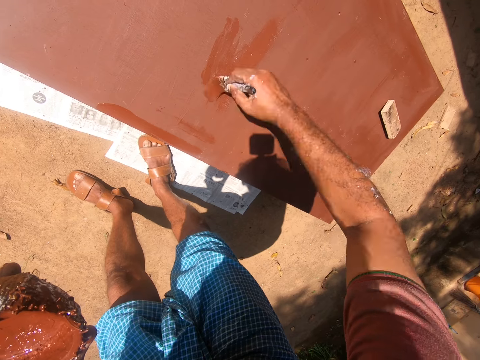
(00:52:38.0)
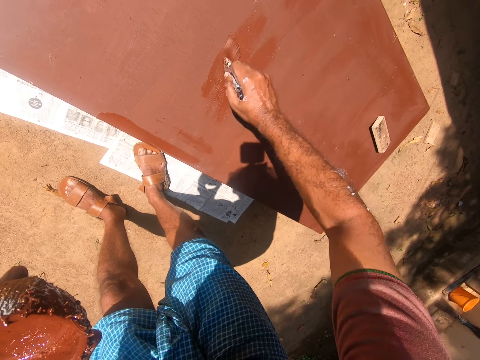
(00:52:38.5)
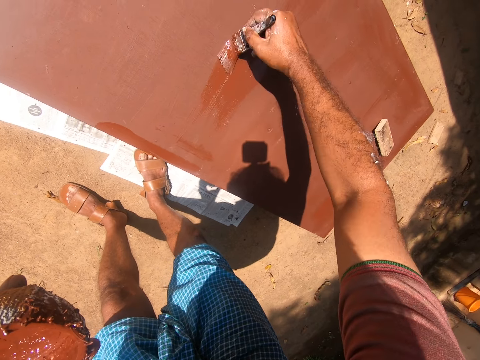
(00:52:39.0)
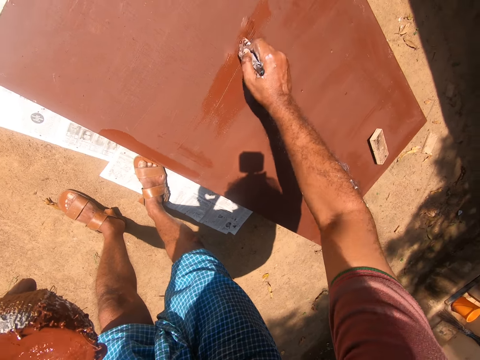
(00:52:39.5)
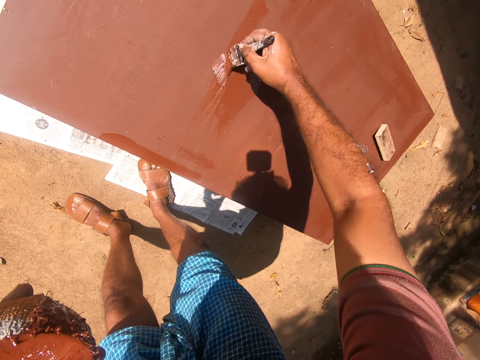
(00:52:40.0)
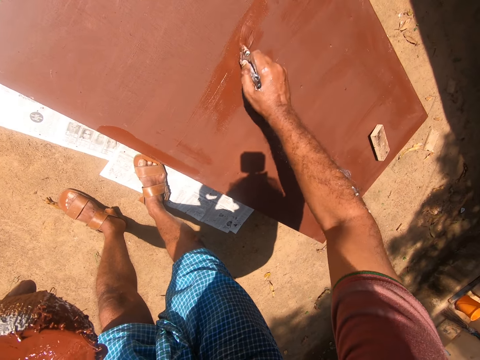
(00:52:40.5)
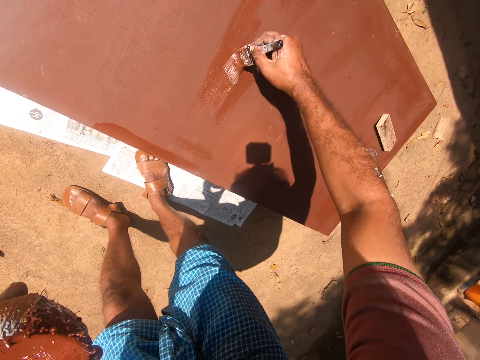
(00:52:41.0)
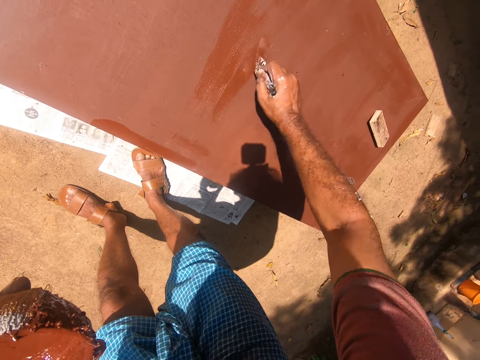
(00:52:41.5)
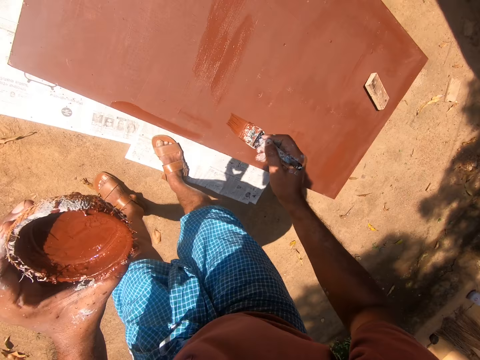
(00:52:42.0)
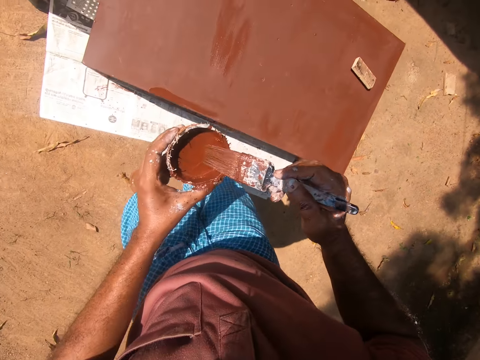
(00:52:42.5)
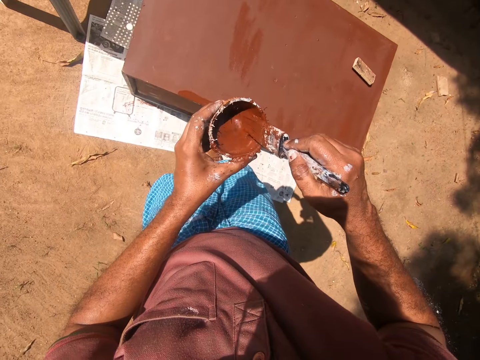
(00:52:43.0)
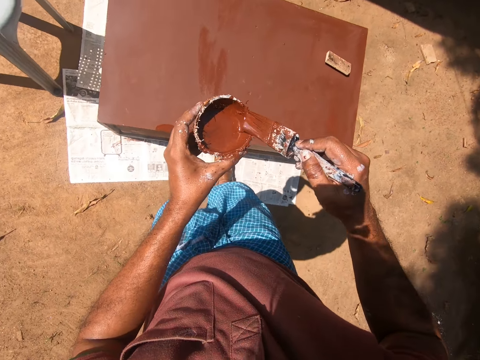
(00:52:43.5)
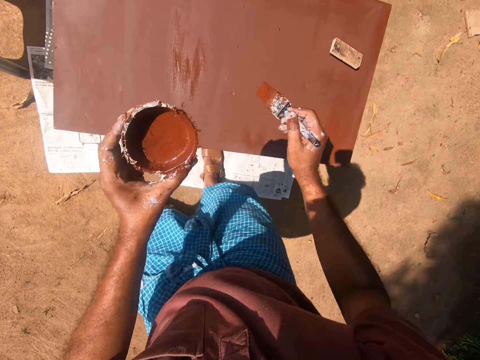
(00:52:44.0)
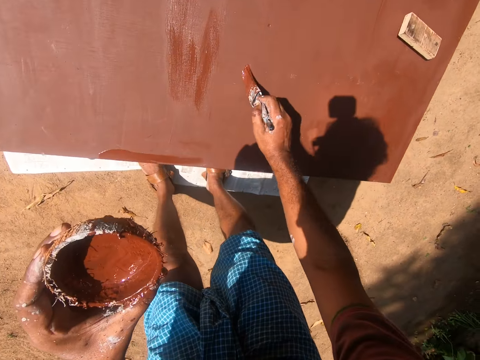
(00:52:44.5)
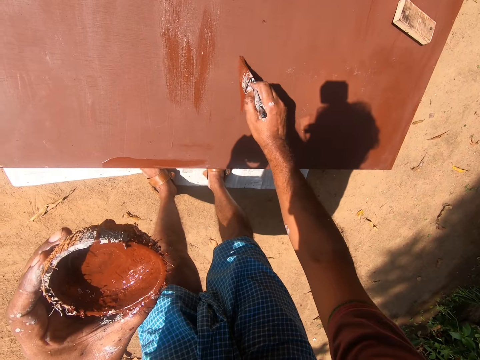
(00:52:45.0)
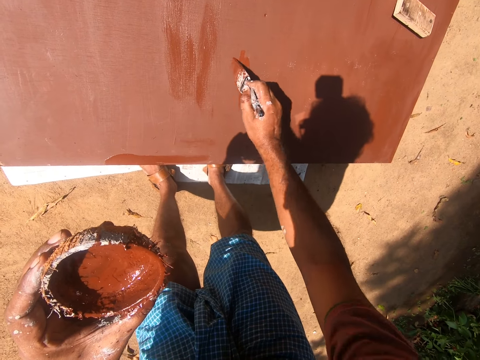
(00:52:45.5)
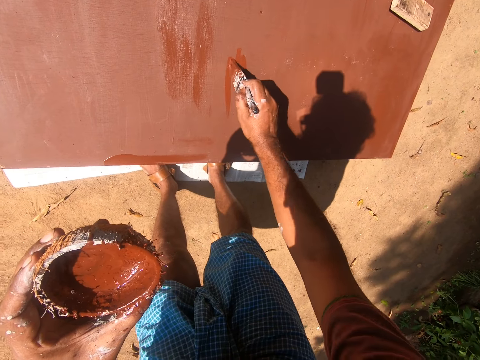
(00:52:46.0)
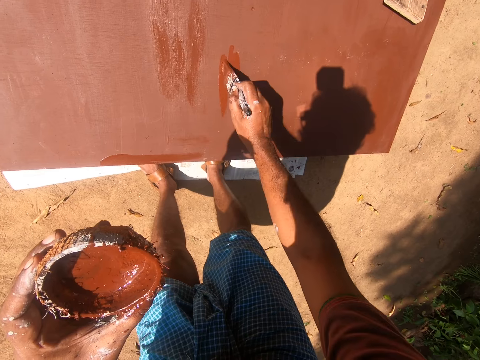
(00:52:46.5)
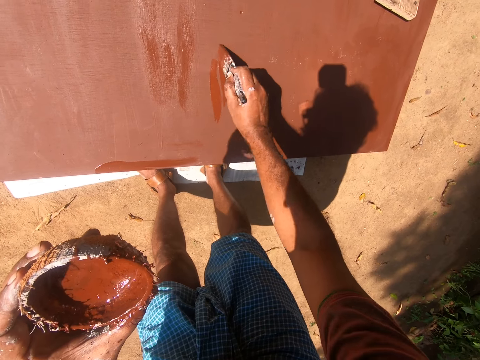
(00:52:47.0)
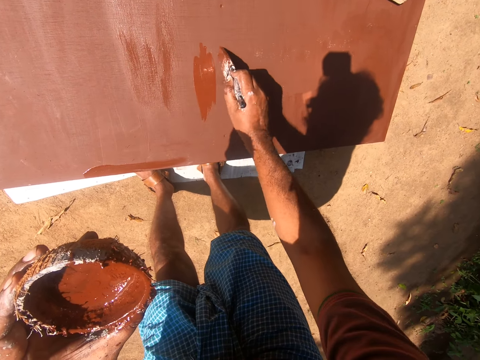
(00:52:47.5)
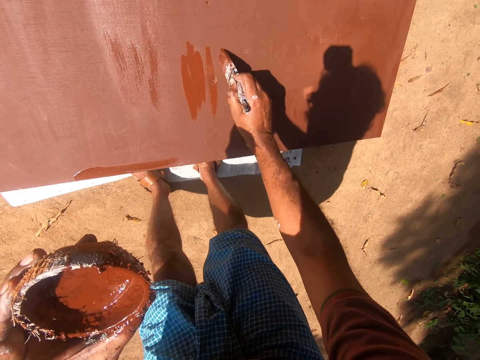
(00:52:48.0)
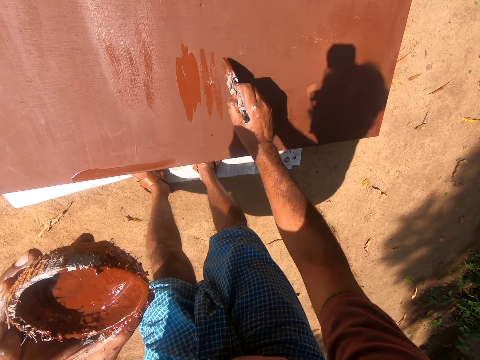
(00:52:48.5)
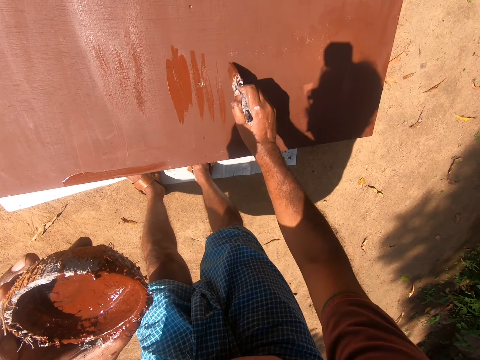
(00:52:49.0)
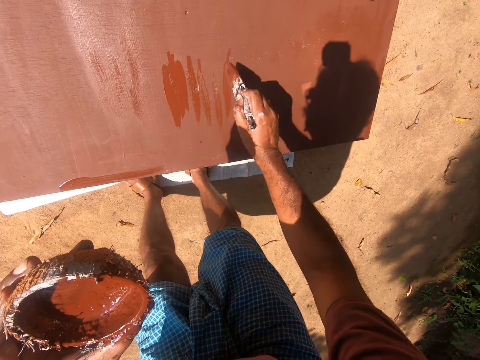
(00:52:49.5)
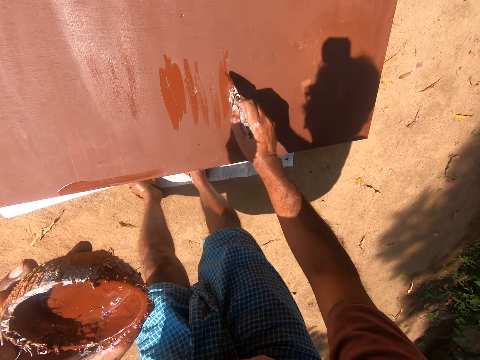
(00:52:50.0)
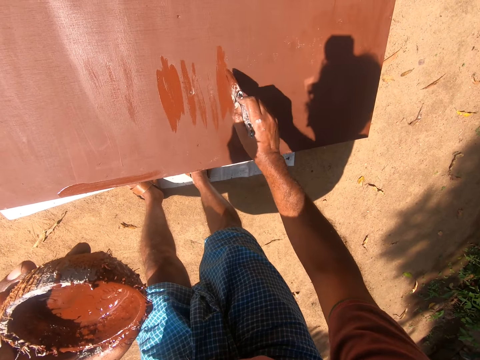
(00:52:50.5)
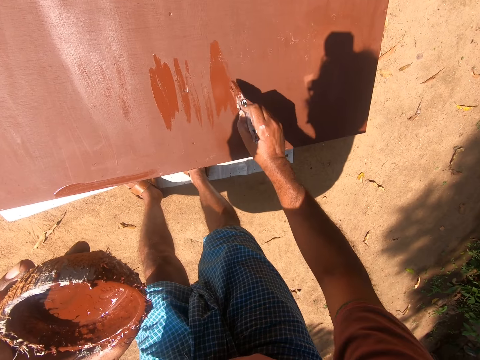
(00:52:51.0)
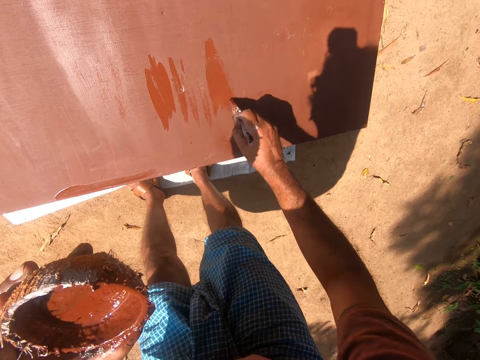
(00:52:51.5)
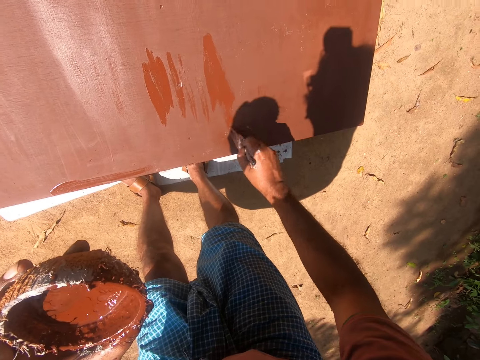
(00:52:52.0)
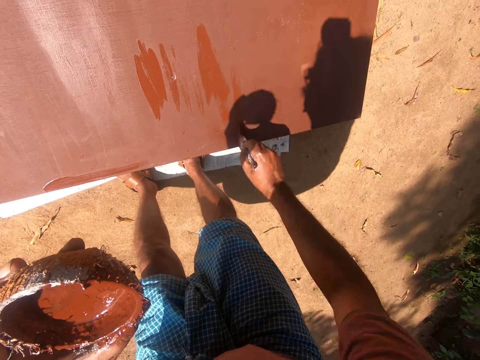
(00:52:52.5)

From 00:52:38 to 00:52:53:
The camera wearer dips a paint brush in a coconut bowl. They paint a wooden box.

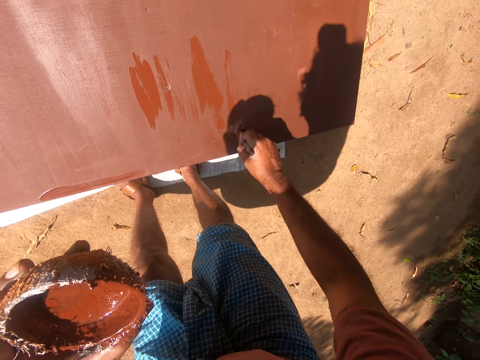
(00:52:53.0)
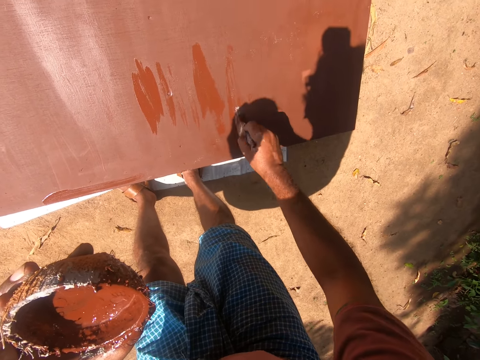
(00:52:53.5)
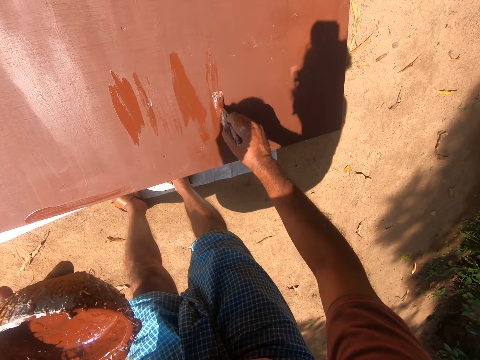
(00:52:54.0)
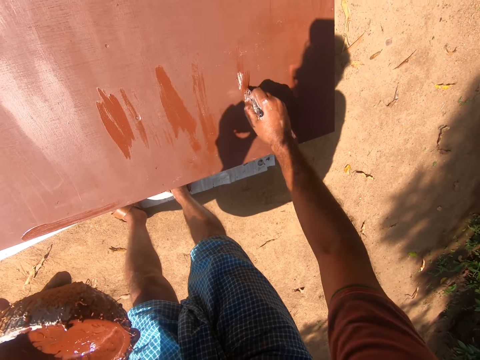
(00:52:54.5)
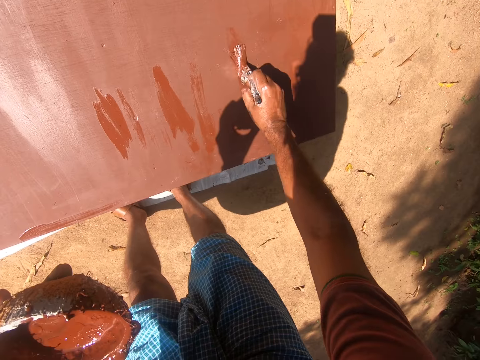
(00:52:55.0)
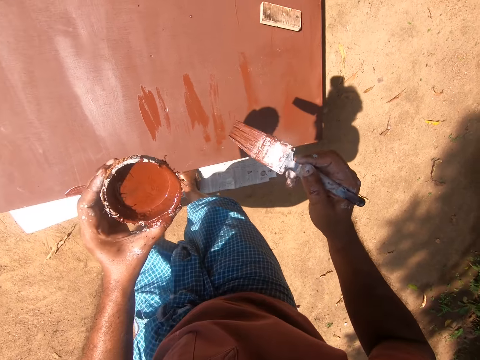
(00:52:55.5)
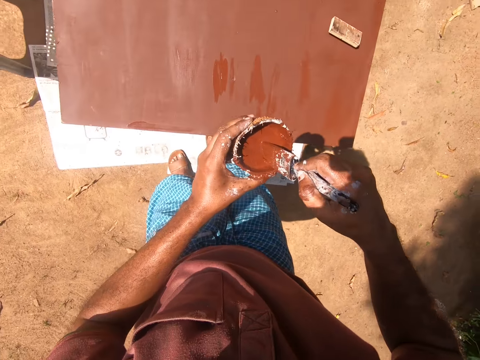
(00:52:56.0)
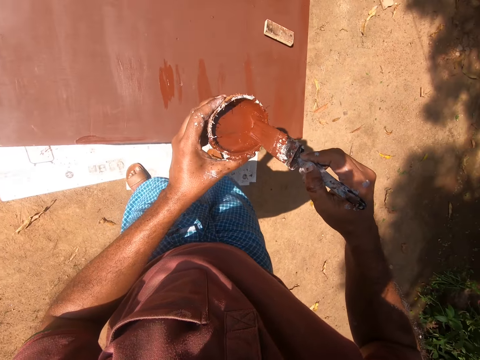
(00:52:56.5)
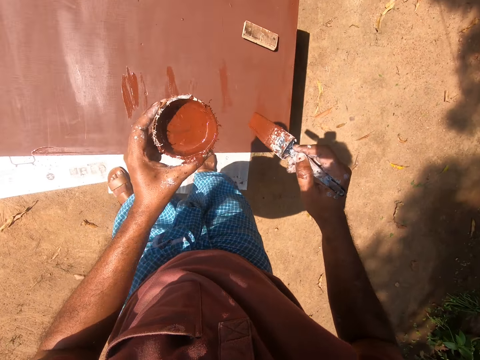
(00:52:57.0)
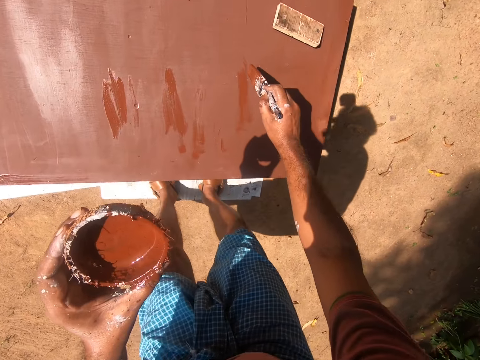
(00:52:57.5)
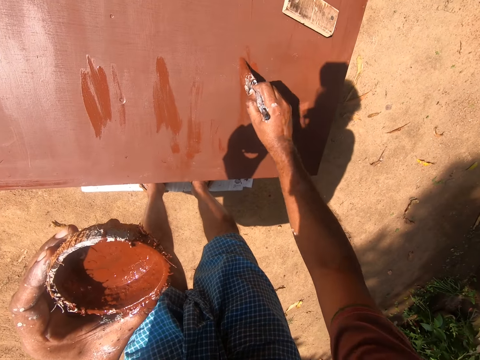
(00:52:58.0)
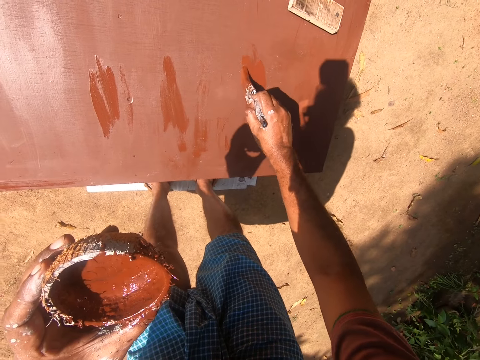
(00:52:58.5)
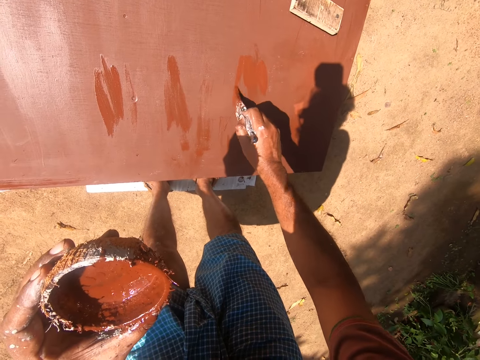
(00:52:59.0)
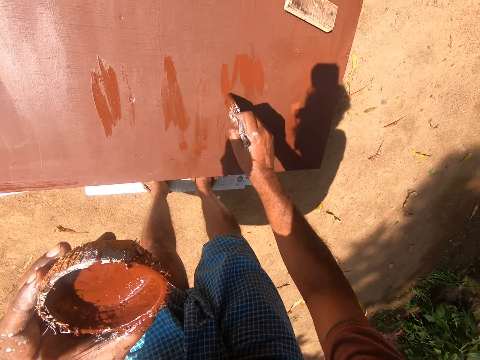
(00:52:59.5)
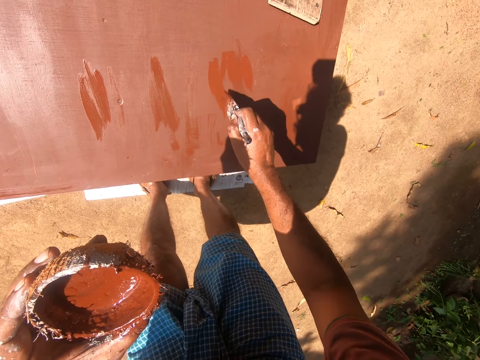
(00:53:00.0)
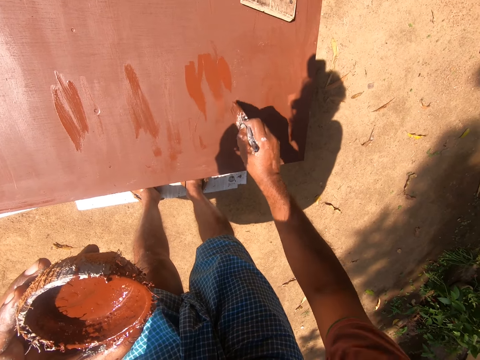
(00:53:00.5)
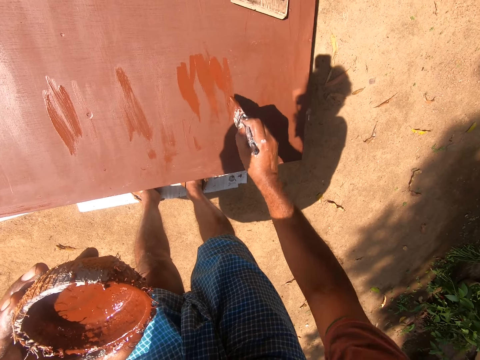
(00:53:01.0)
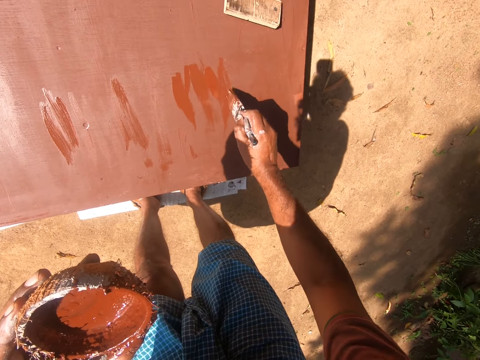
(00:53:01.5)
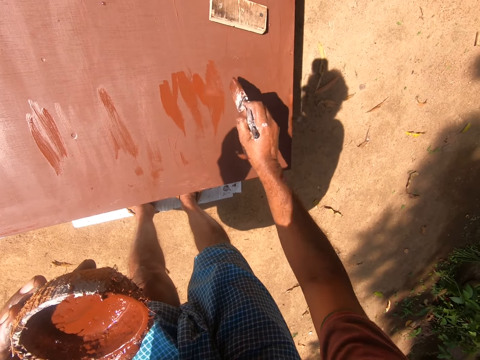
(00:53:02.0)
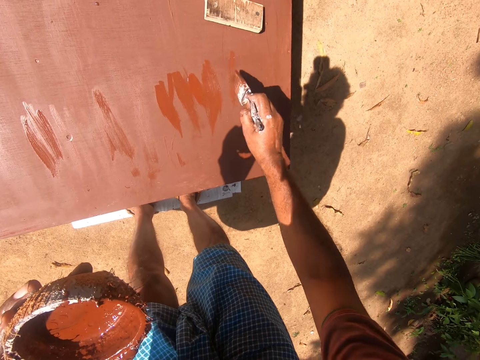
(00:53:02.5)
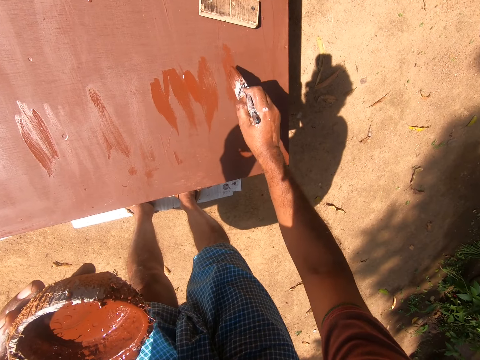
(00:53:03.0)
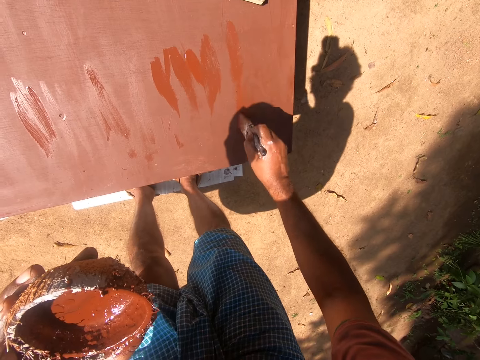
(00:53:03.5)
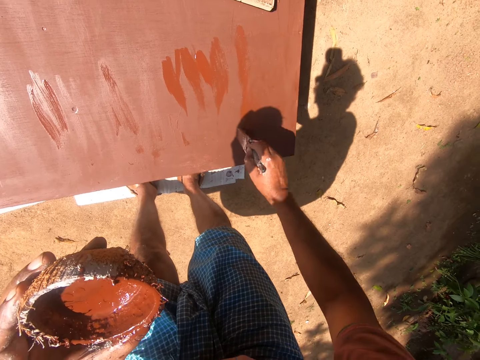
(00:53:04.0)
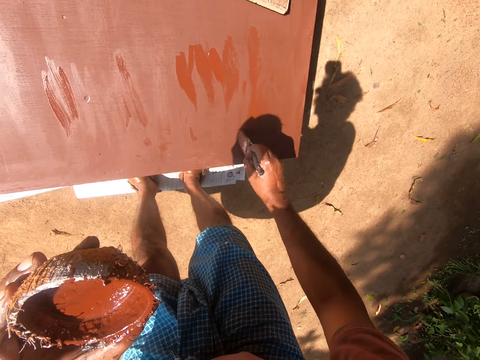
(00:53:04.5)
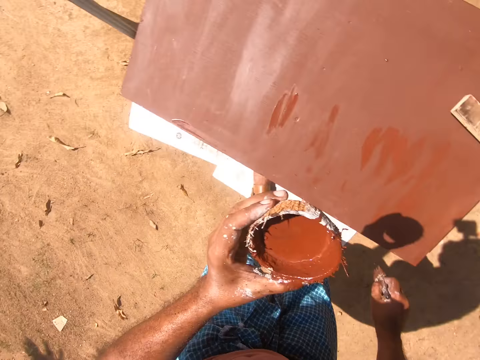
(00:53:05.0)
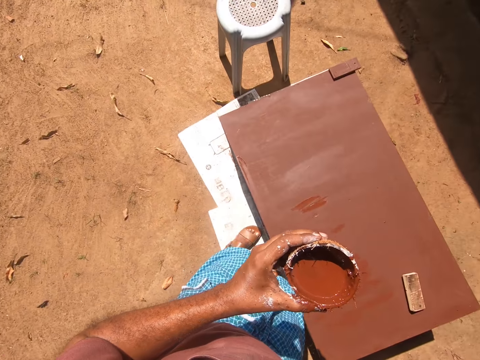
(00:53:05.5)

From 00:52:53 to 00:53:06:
The camera wearer dips the paintbrush into the coconut shell containing paint. They paint the table with the painting brush. A boy talks to the camera wearer.
